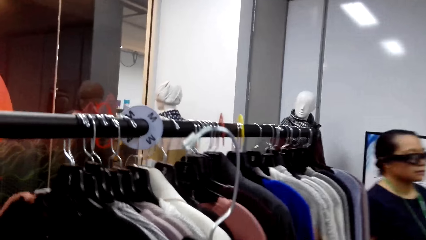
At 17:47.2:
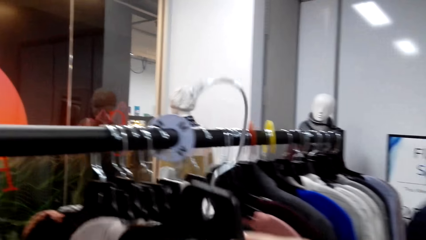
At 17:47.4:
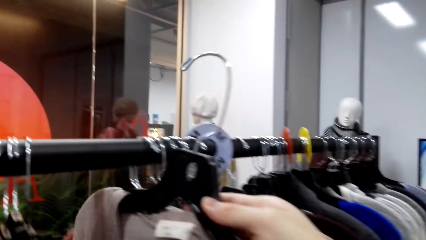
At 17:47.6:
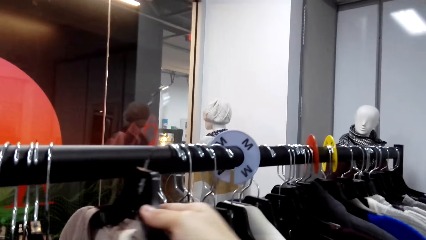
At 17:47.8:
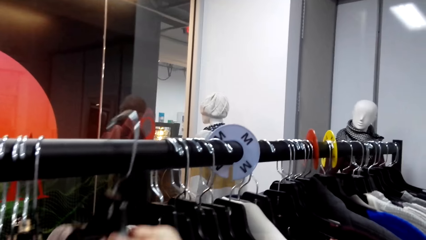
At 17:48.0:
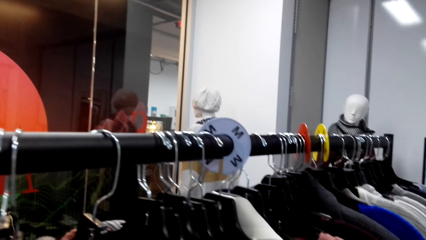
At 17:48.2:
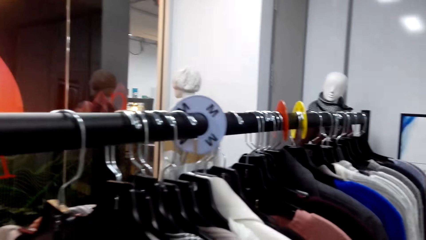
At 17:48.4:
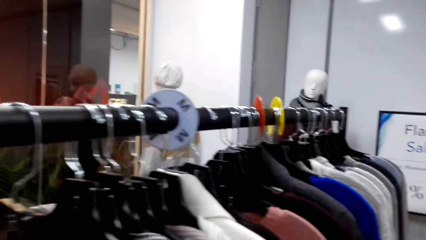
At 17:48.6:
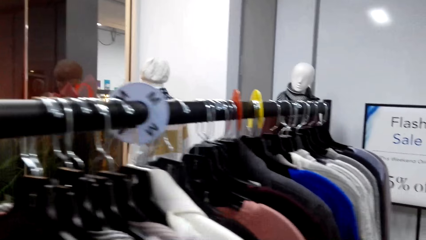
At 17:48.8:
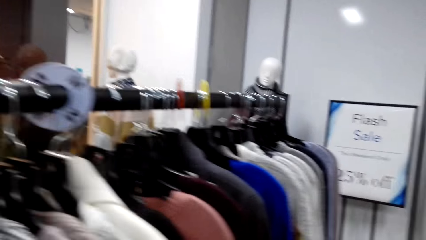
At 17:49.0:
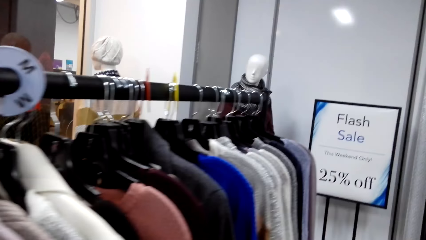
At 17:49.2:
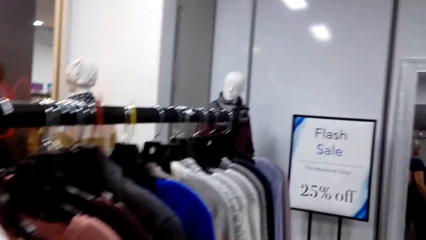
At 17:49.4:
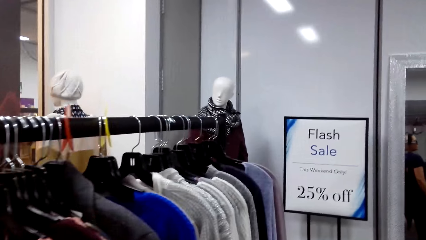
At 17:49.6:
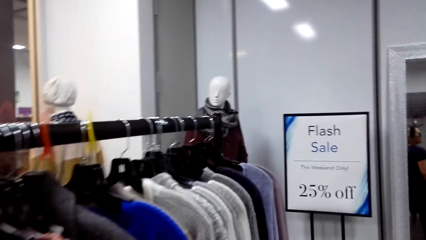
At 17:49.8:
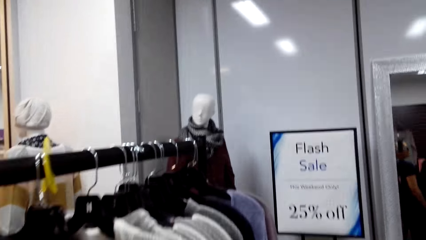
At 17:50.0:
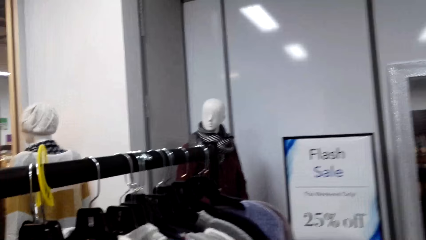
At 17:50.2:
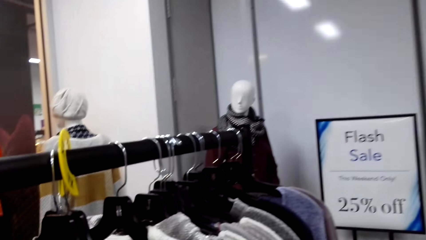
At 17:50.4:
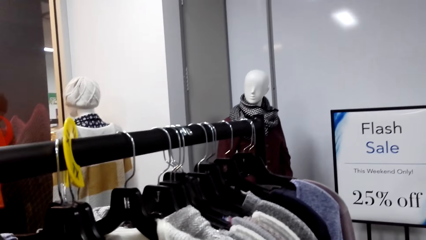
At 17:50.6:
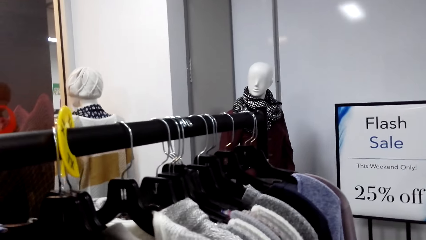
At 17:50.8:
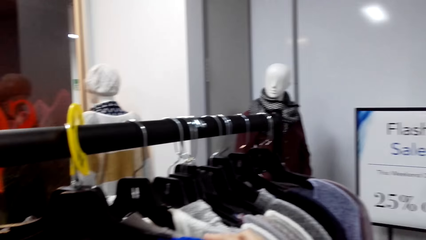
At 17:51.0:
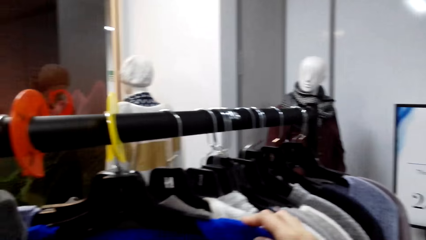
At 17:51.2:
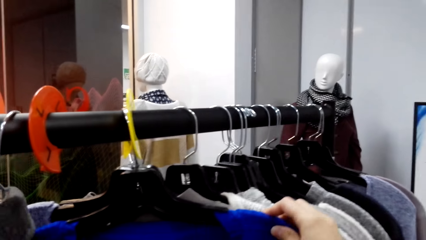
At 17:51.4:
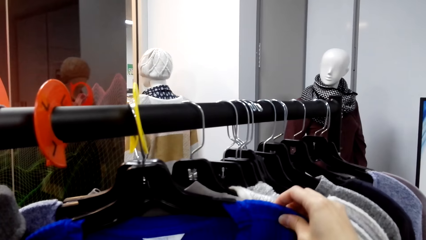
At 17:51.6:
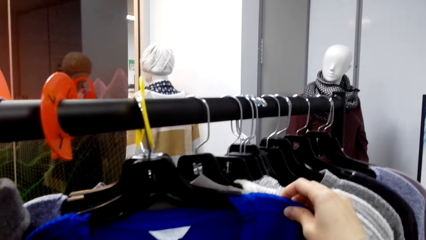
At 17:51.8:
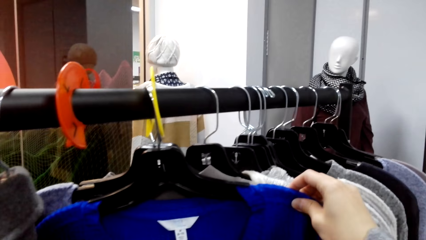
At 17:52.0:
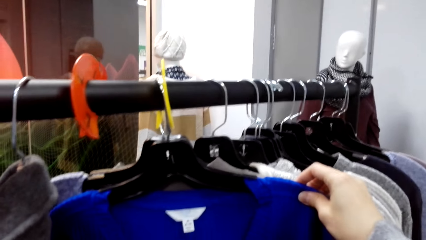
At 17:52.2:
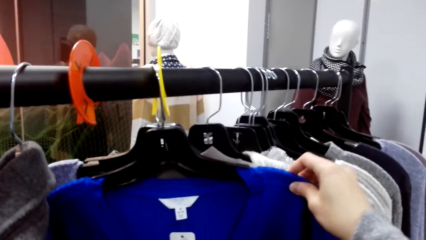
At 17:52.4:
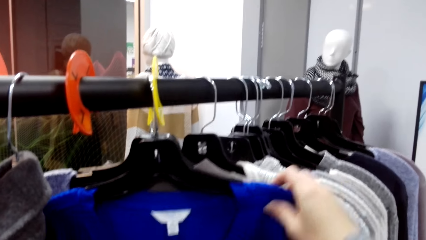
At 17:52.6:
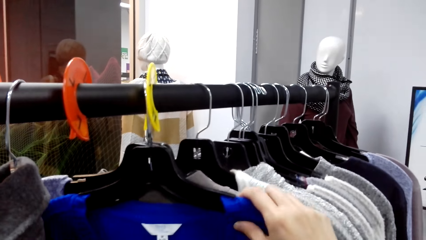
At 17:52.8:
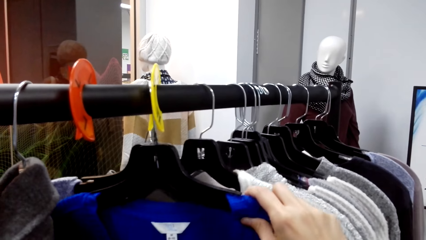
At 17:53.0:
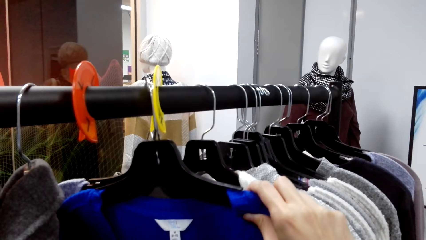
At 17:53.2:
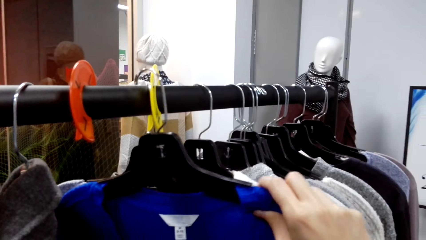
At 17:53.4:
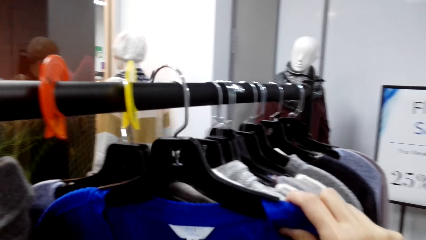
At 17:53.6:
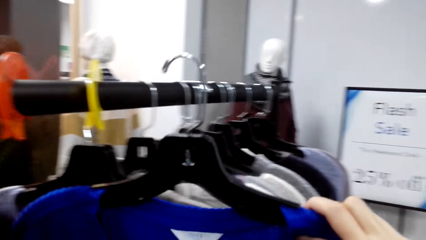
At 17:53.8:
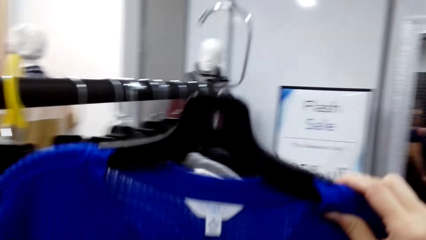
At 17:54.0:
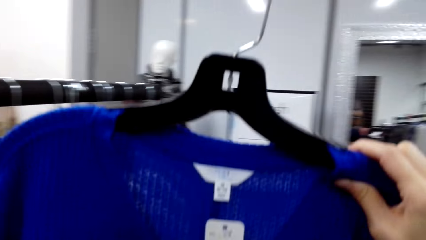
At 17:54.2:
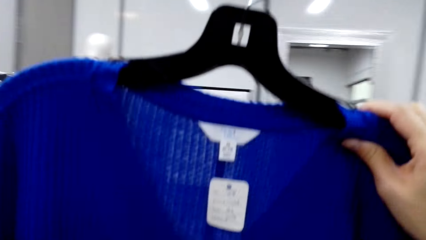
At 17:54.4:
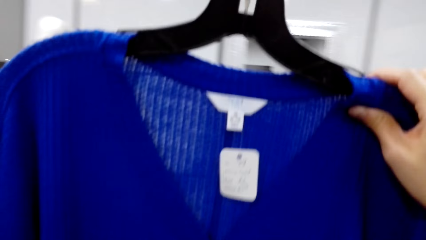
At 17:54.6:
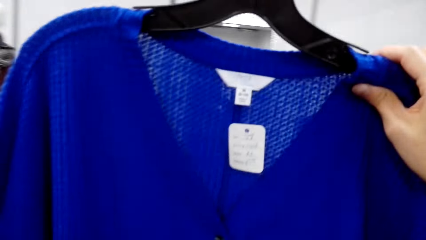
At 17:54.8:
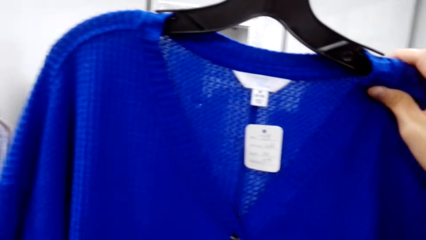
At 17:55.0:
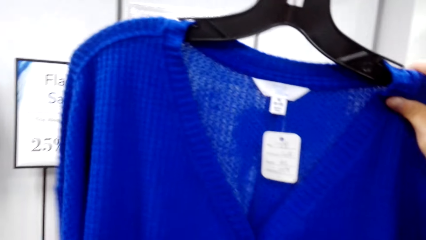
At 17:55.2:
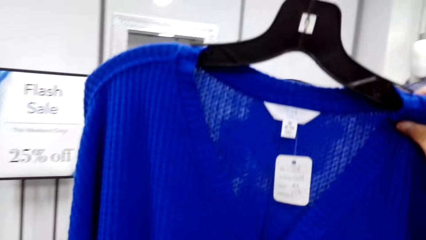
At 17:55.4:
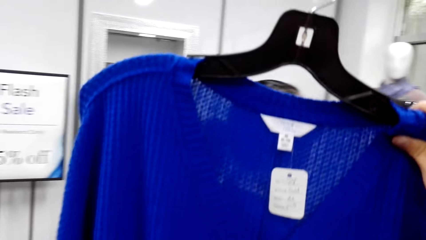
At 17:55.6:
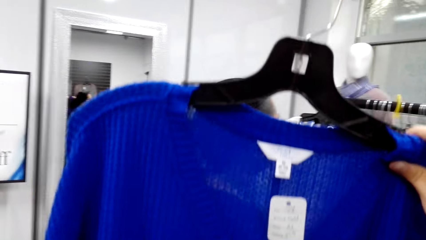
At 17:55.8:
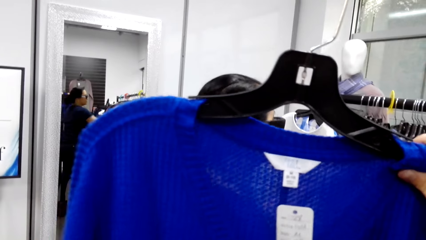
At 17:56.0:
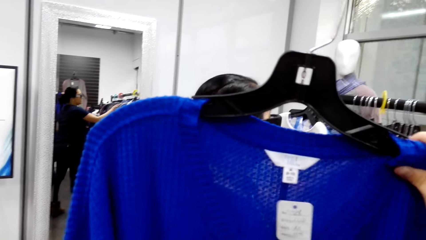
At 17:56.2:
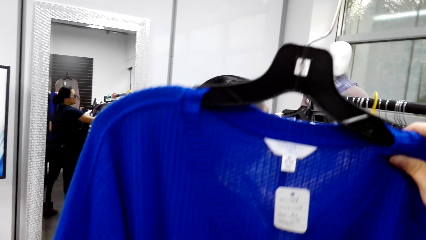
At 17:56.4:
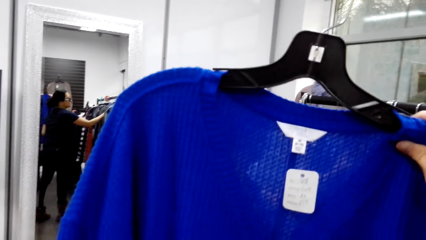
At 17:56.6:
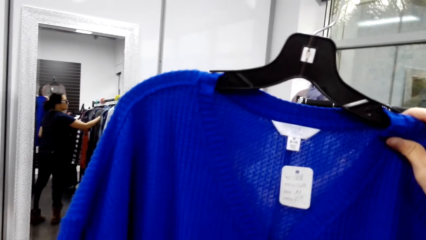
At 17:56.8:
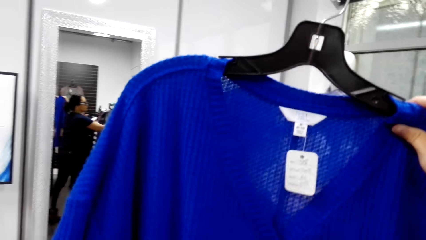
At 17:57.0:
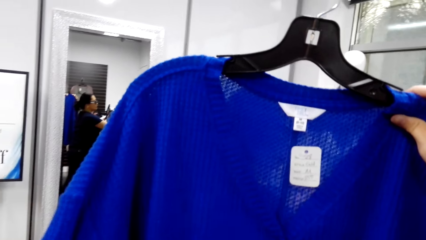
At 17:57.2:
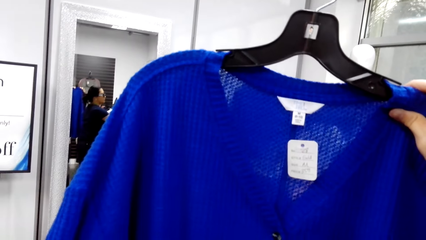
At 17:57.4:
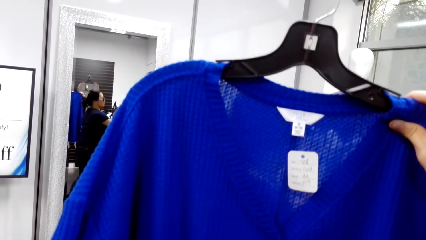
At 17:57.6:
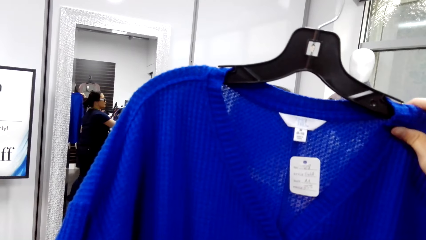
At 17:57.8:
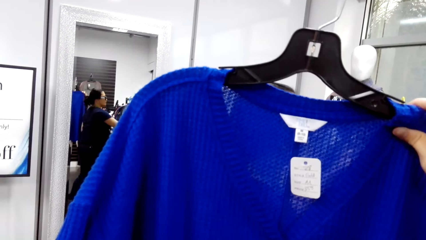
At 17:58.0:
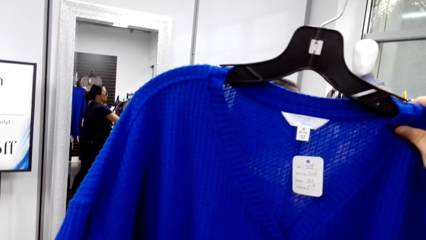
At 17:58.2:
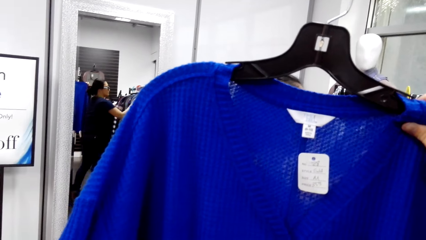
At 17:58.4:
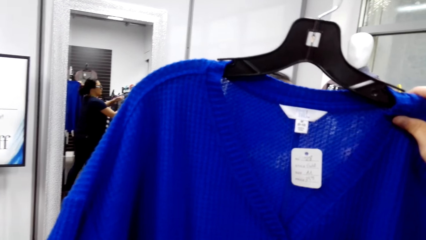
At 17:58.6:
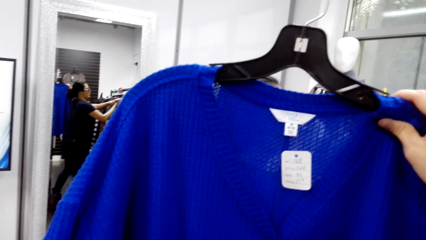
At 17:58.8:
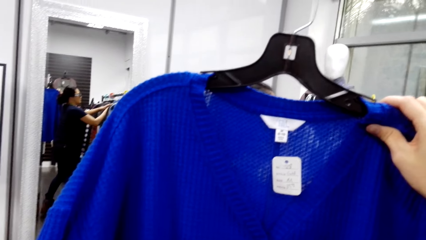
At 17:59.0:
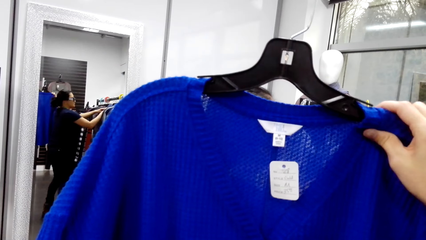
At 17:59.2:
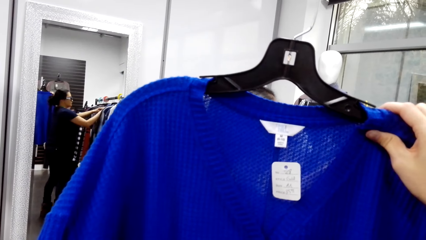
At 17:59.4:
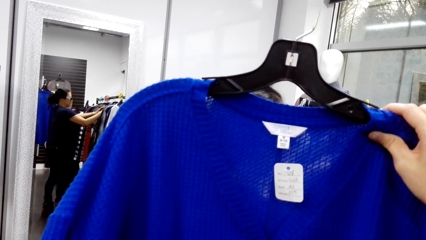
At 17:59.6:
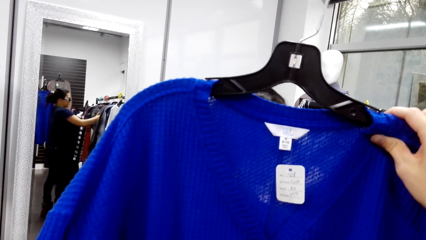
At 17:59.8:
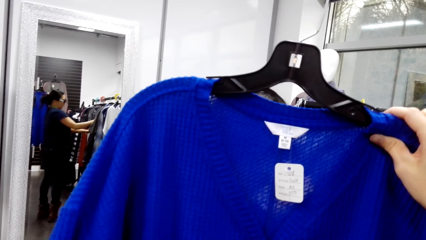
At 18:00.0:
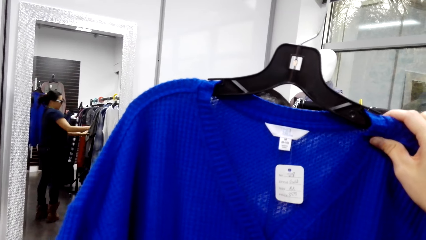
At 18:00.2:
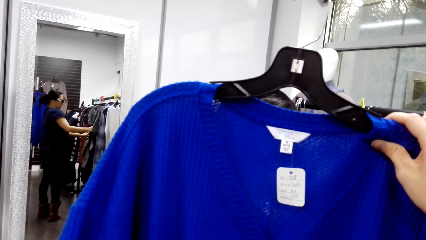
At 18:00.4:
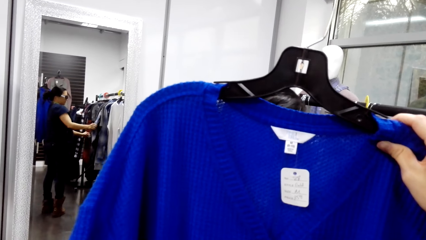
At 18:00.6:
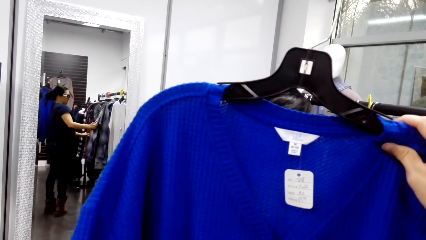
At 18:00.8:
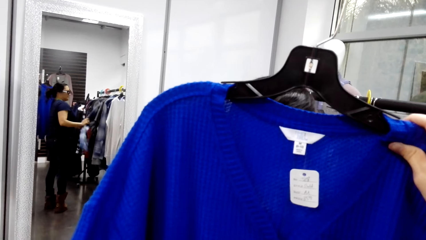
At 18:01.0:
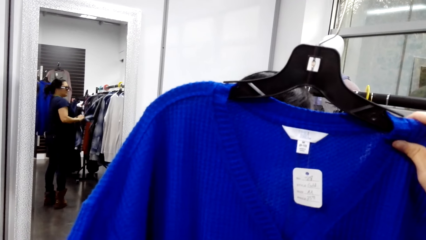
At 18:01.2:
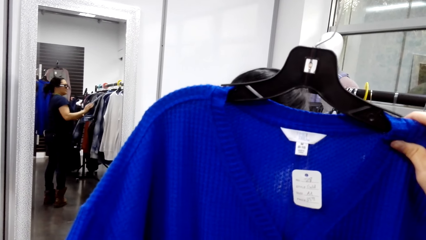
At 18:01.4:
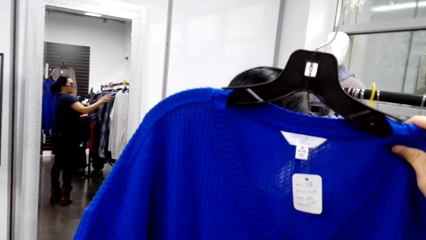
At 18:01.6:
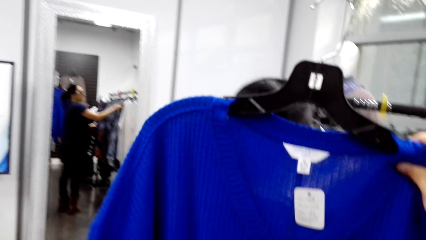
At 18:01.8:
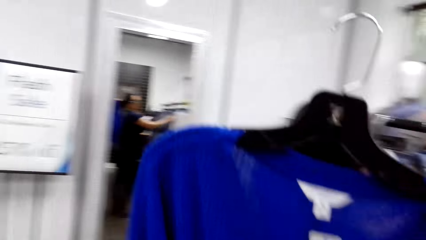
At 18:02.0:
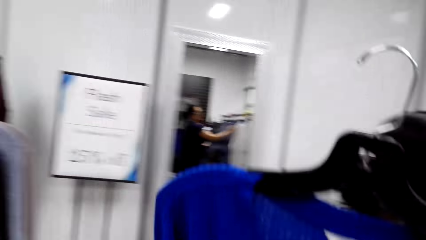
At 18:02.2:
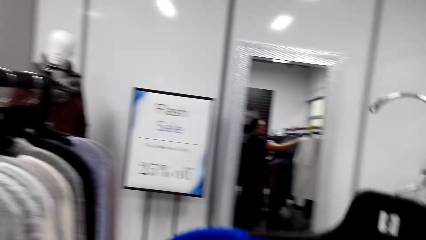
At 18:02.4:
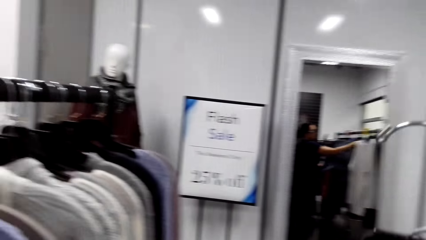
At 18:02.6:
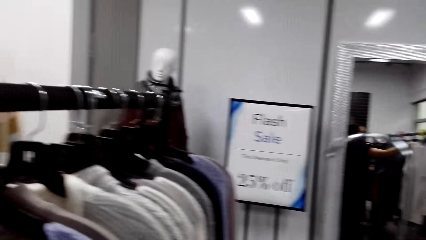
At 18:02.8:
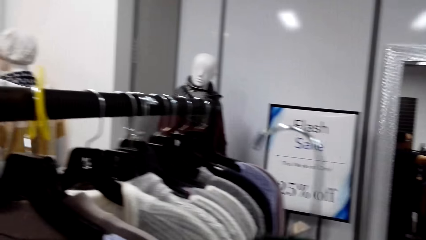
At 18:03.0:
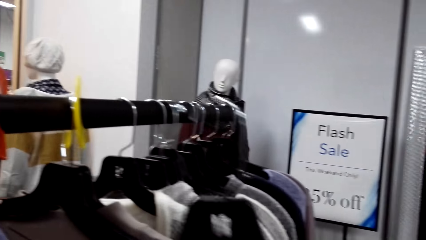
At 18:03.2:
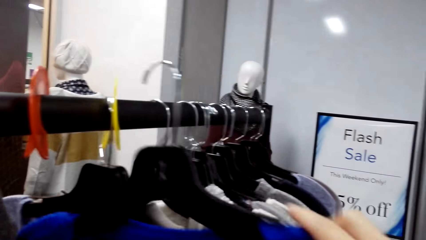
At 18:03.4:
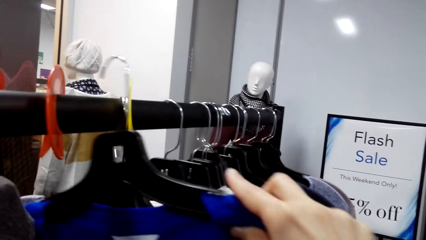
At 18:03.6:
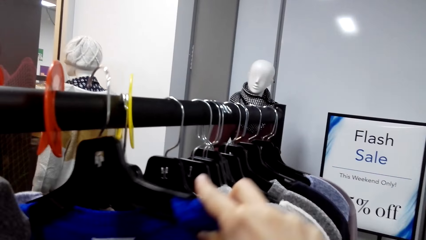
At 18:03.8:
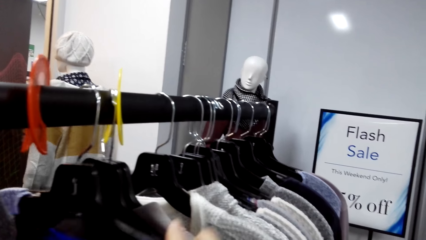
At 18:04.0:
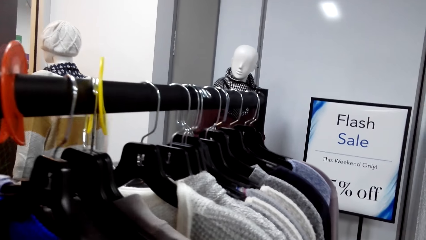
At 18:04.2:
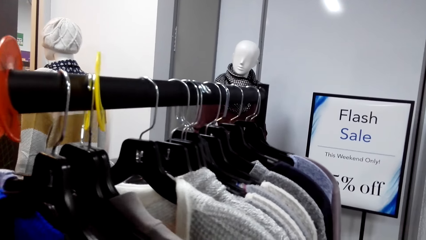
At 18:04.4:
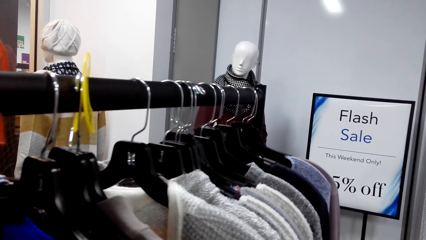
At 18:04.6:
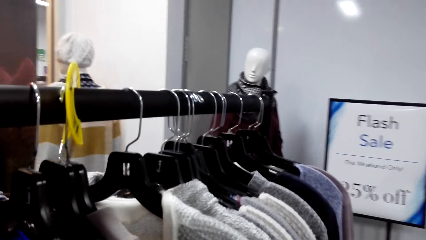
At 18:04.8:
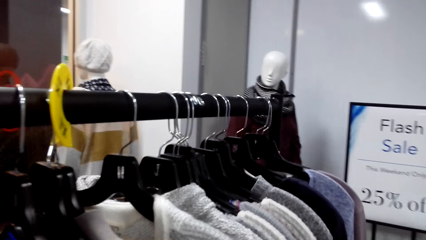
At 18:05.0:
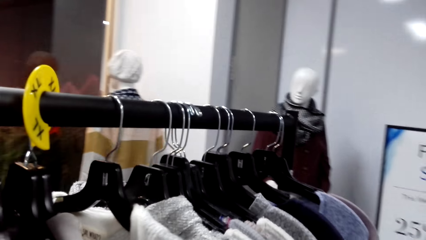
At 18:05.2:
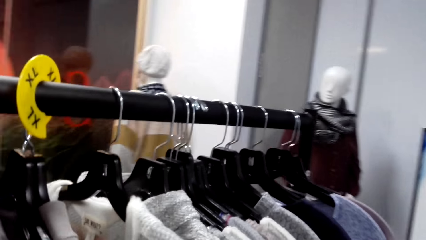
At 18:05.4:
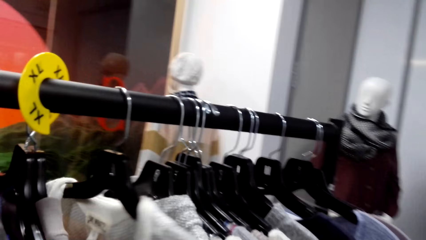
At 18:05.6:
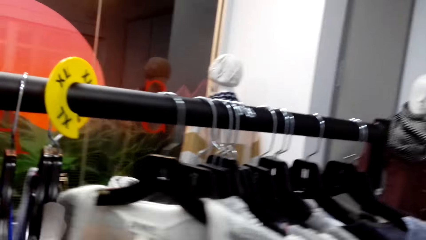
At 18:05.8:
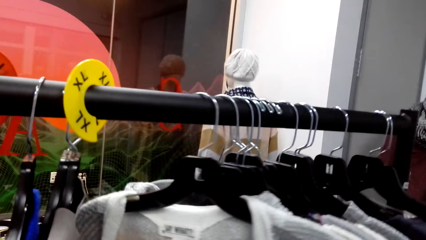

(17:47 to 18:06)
The camera wearer hangs the cloth on the rack. They walk around the room. They take a cloth from the rack. They touch the cloth. They lift the cloth. They hang the cloth on the rack.
